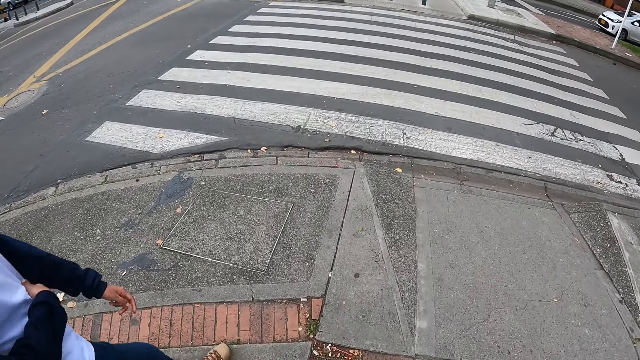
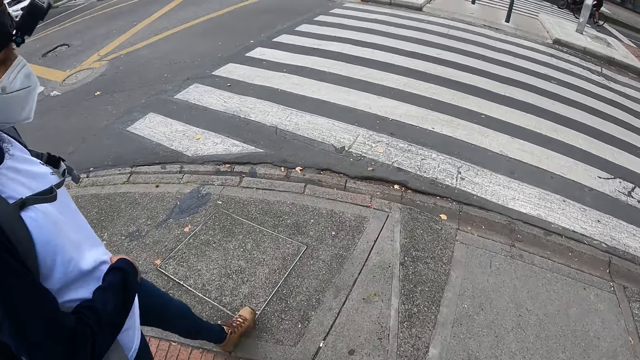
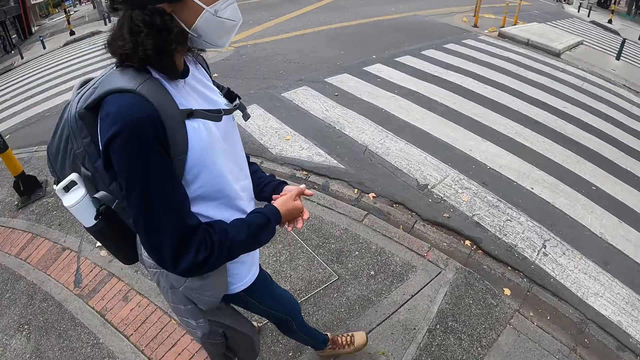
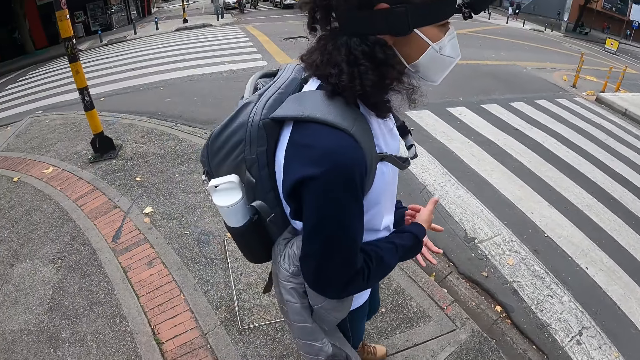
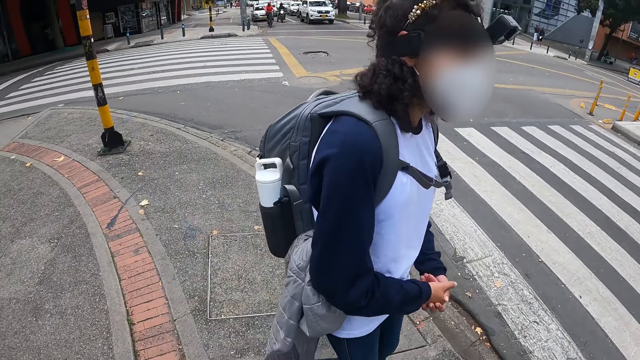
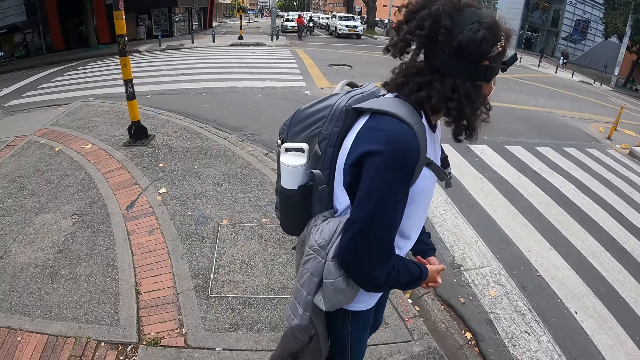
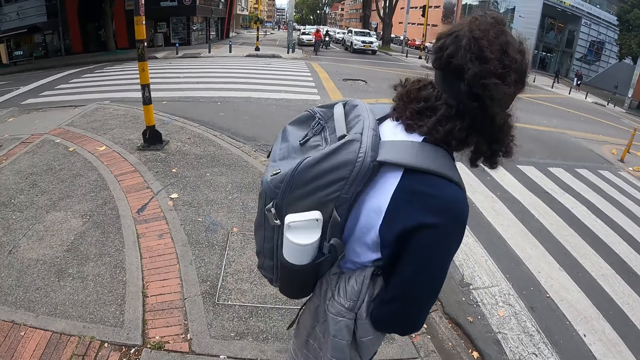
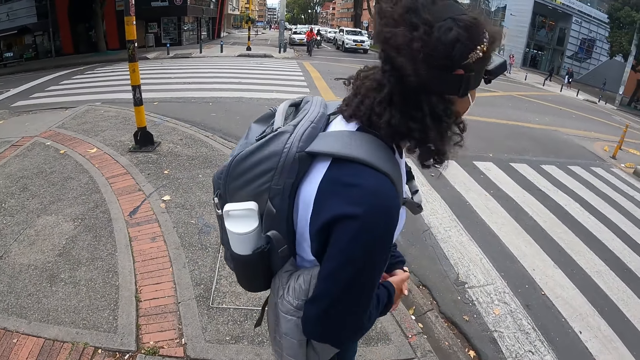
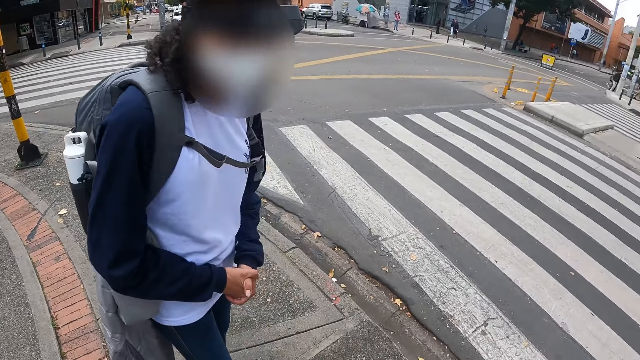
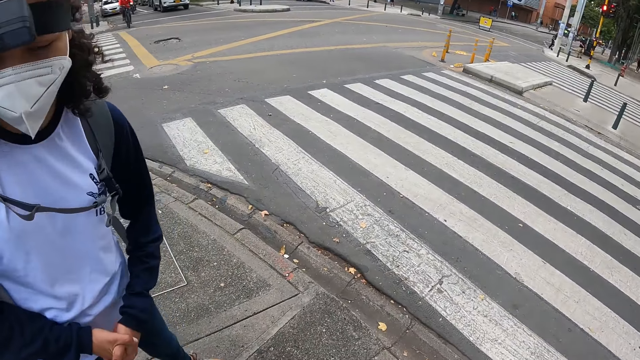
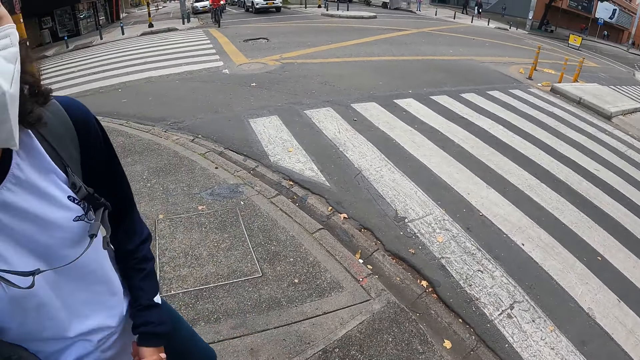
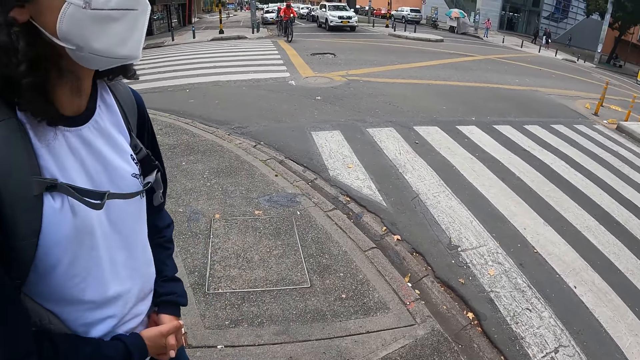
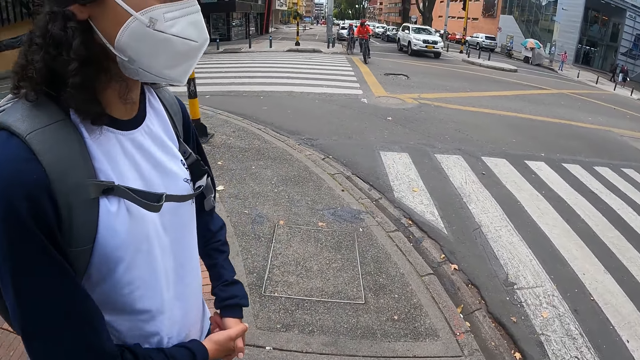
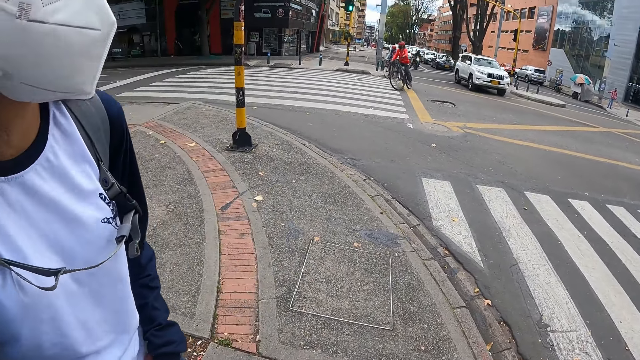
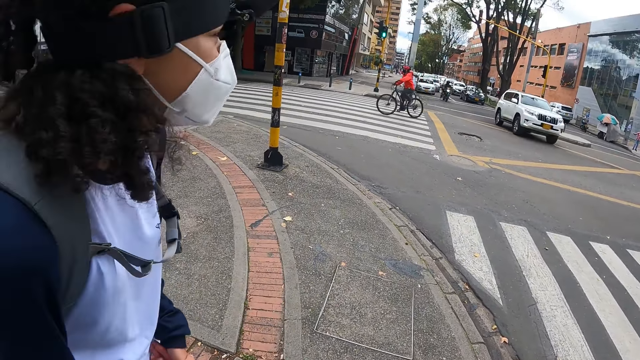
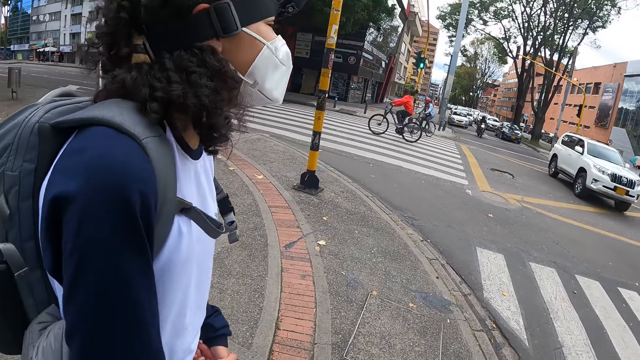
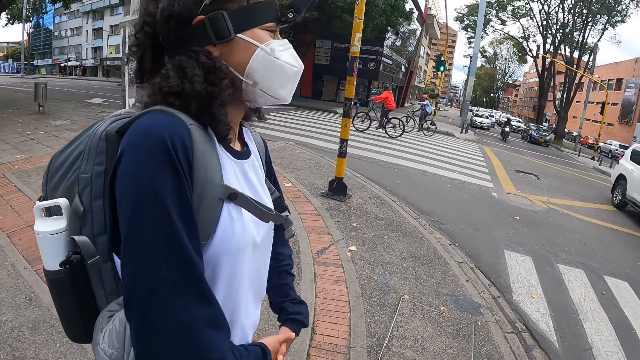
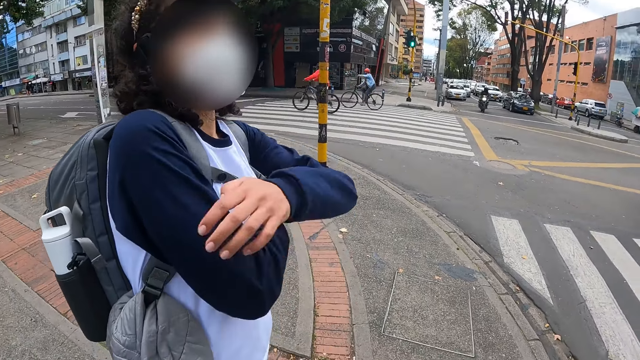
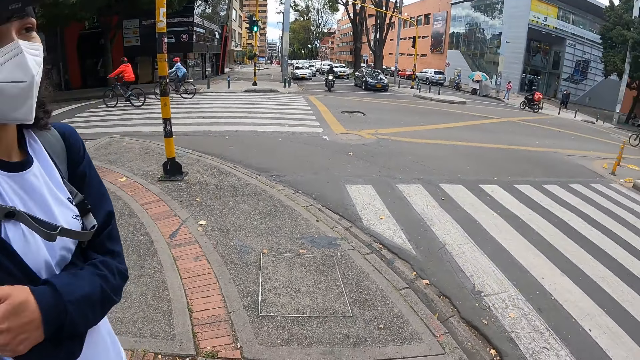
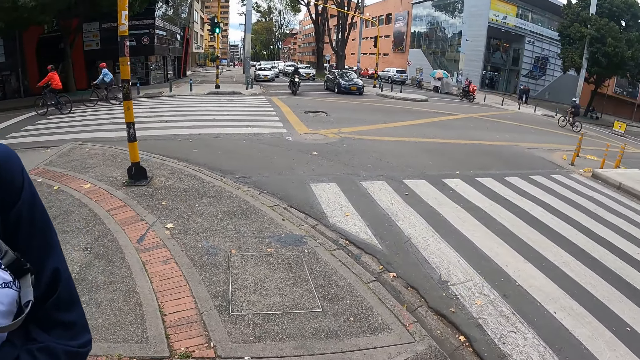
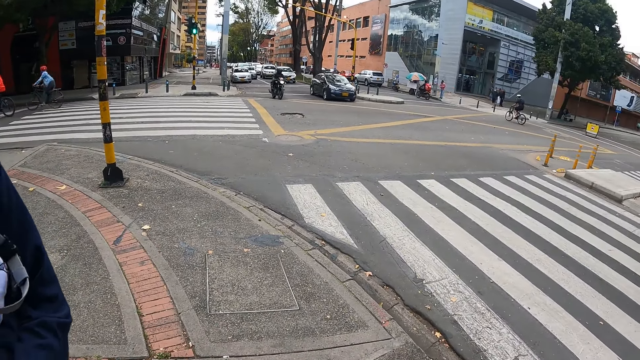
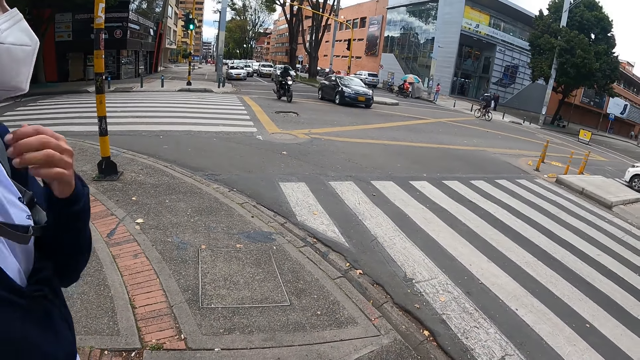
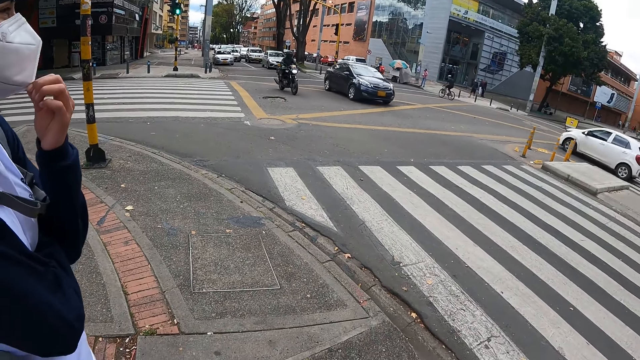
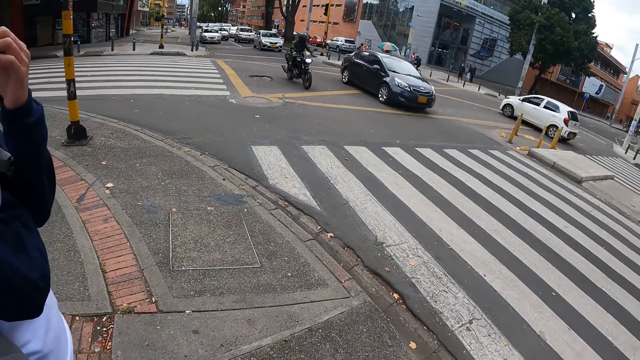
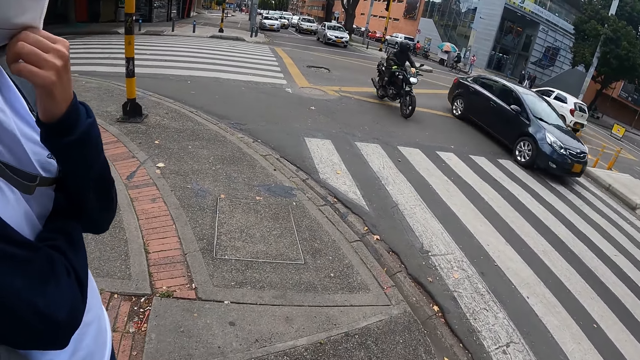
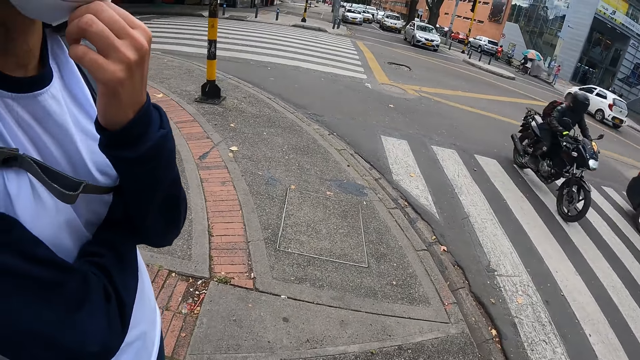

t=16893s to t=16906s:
The camera wearer and a woman look around on the road. The woman folds her hands. The woman adjusts a nose mask on her face with her left hand.

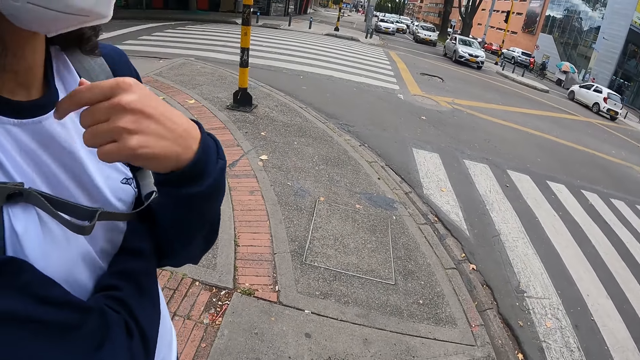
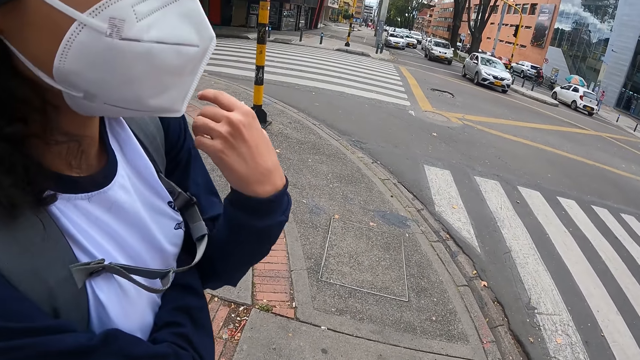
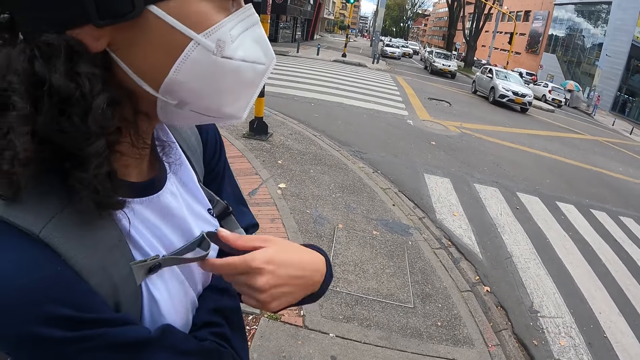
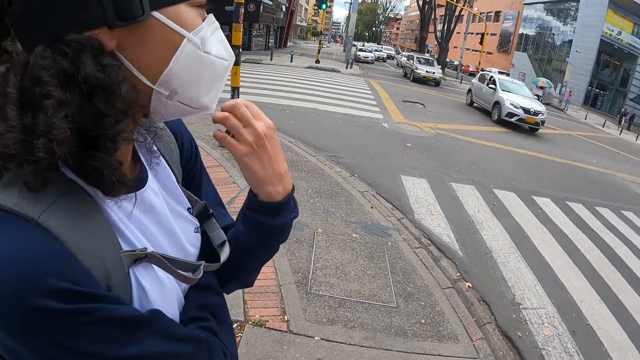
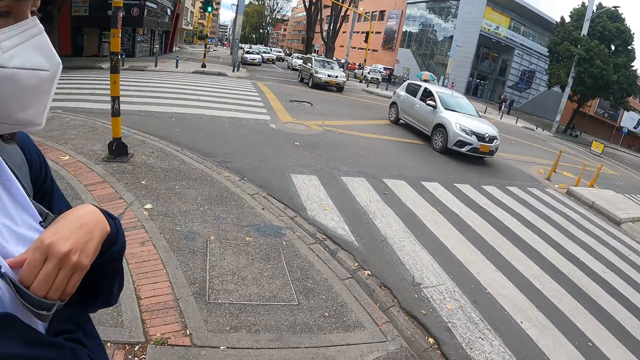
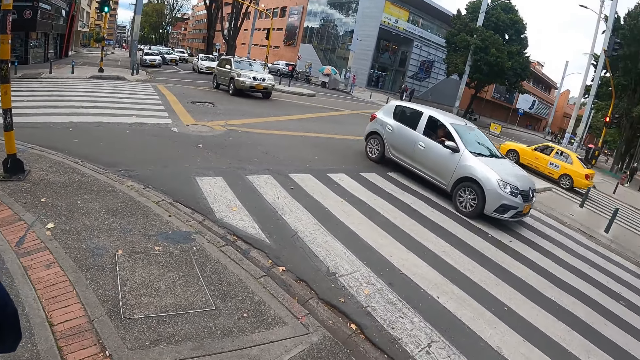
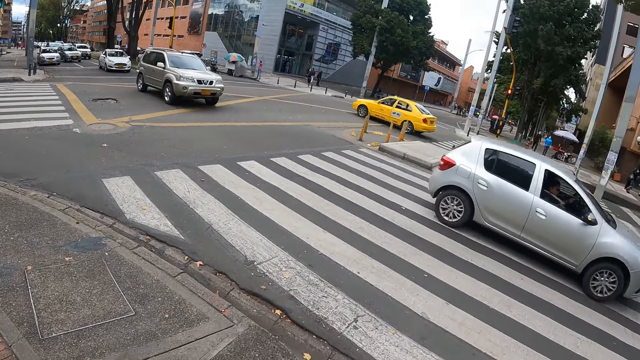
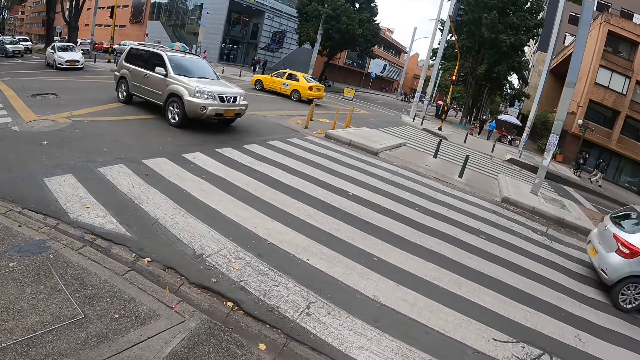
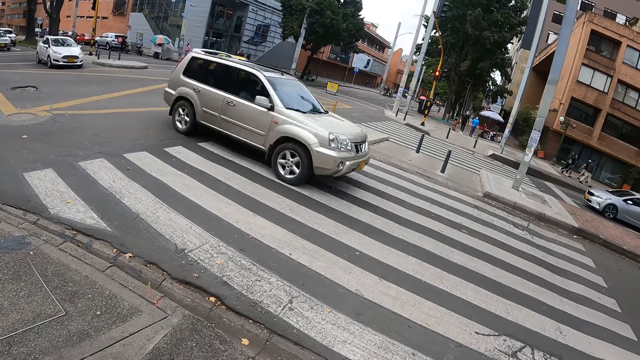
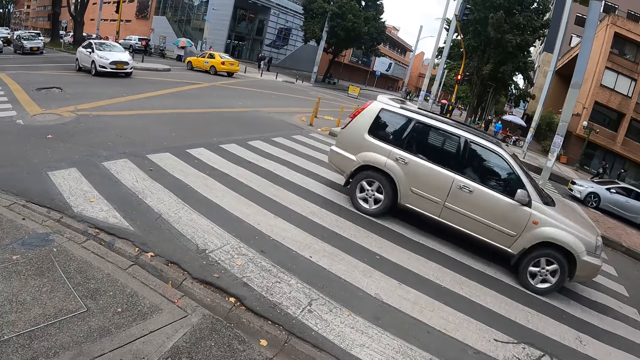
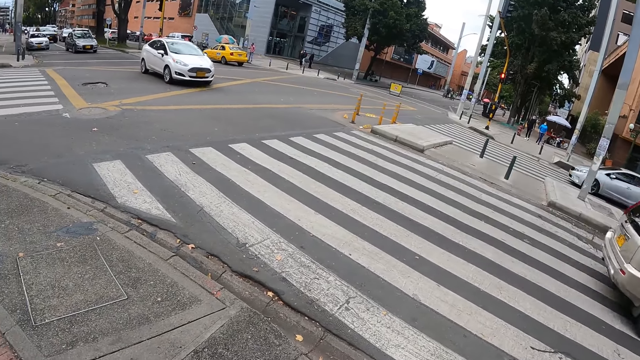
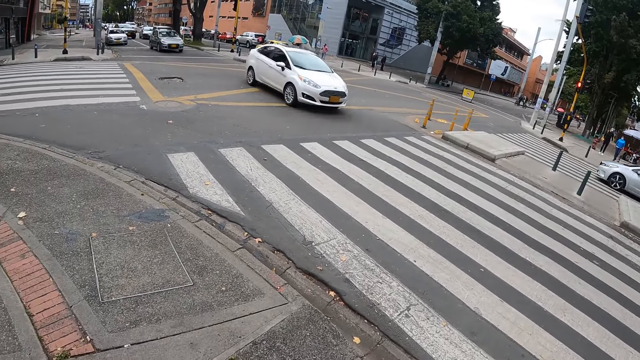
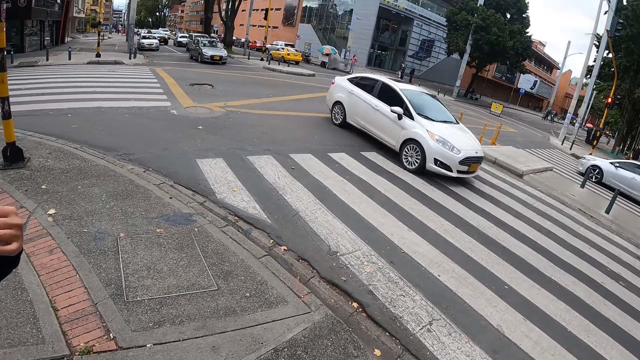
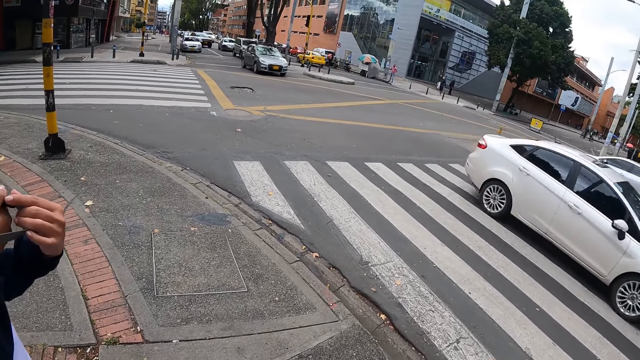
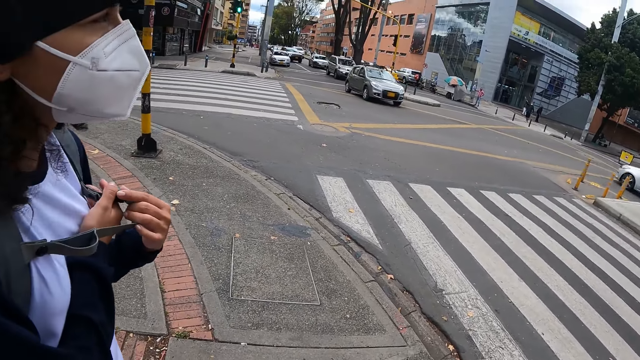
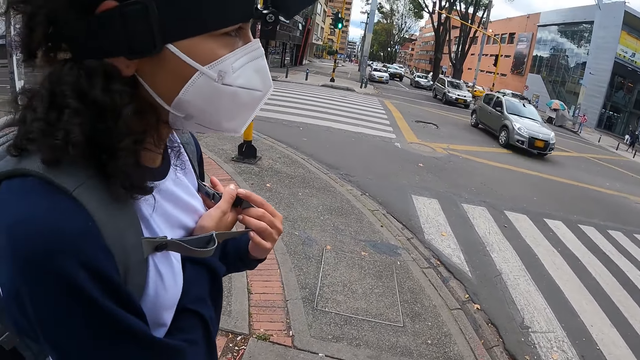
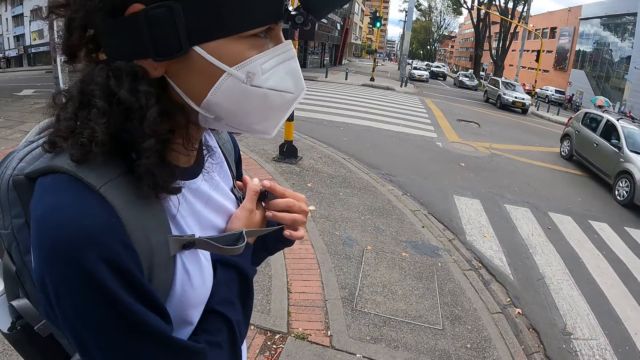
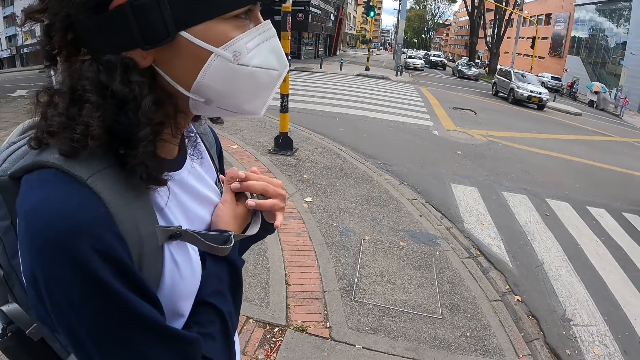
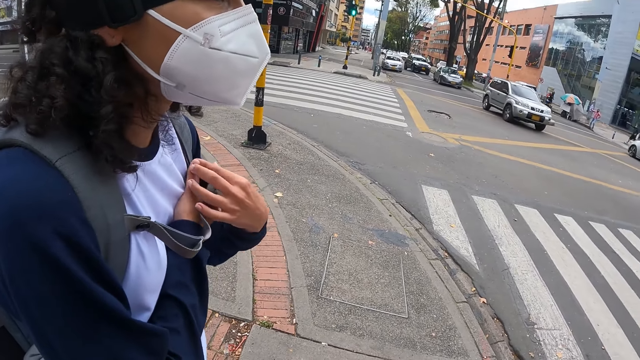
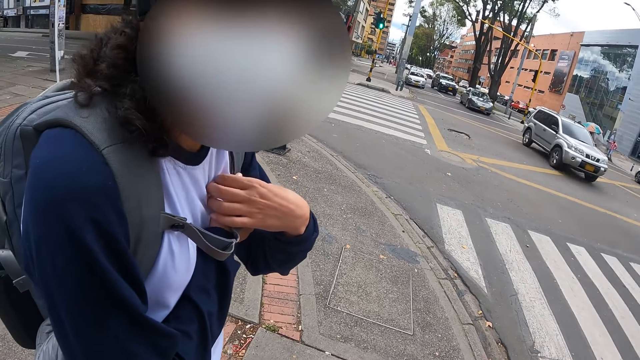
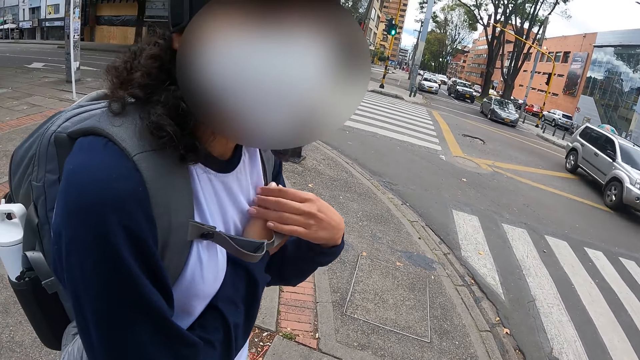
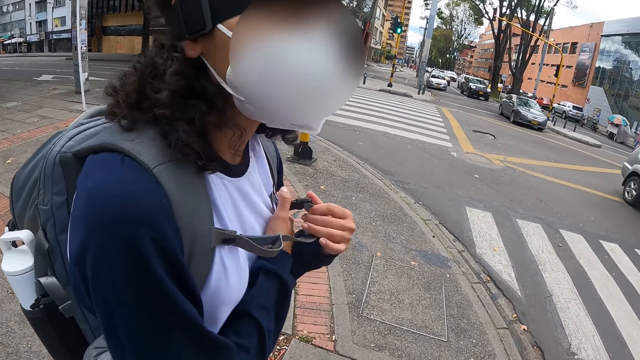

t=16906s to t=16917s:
The woman gestures with her hands. The camera wearer looks around on the road intersection. A silver car drives past them. A gold car drives past them. The woman plays with the rope on a bag with her hands. The woman adjusts the backpack strap. A white car drives past the camera wearer.
